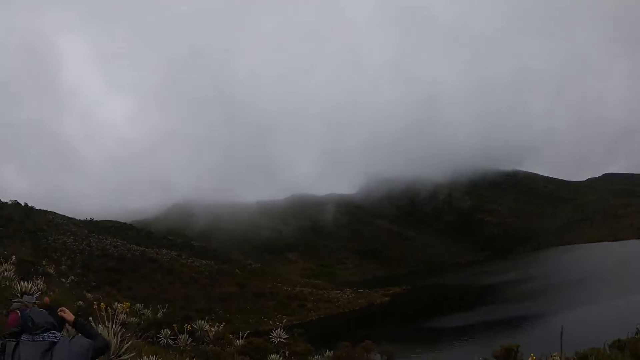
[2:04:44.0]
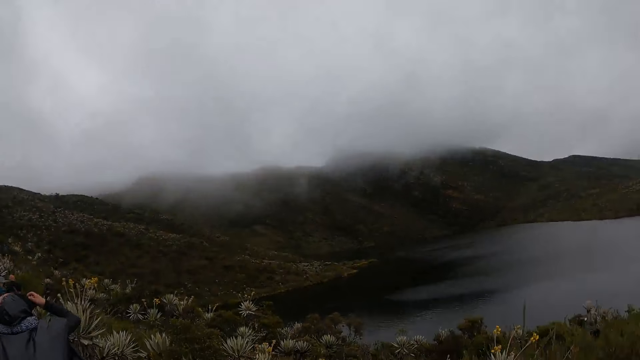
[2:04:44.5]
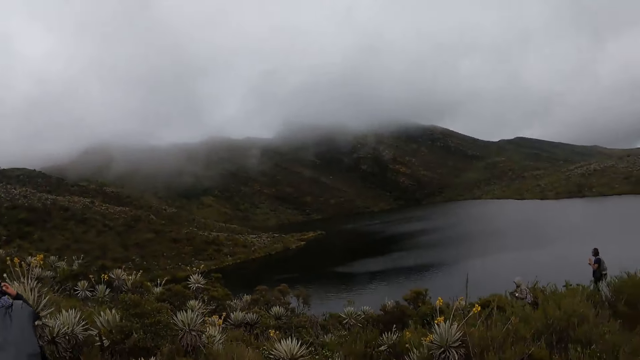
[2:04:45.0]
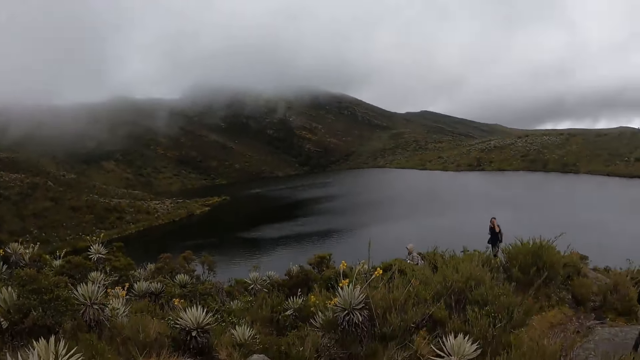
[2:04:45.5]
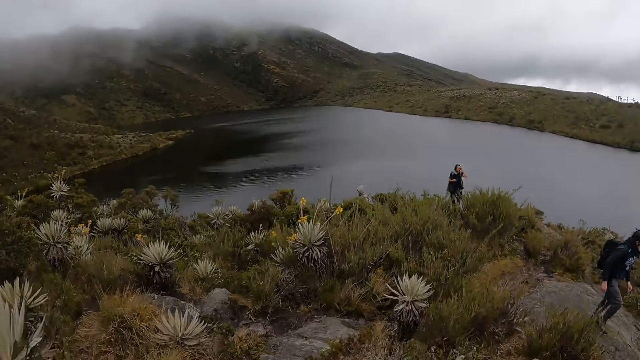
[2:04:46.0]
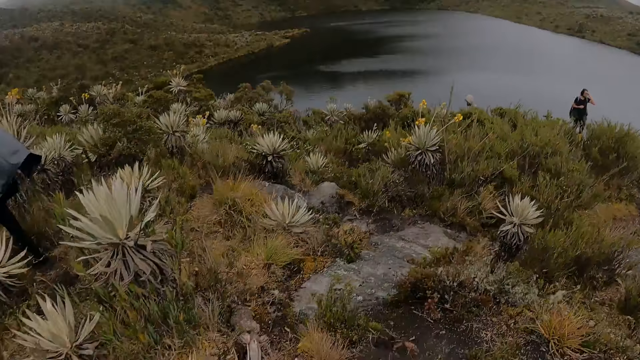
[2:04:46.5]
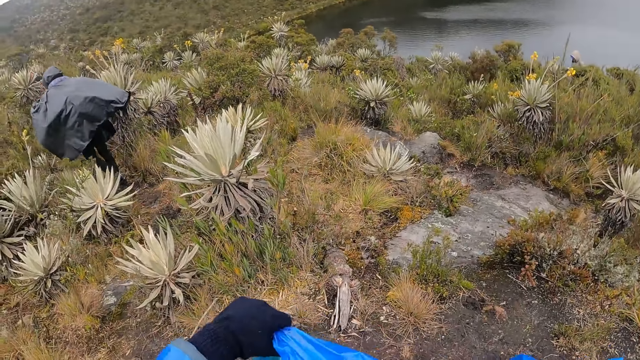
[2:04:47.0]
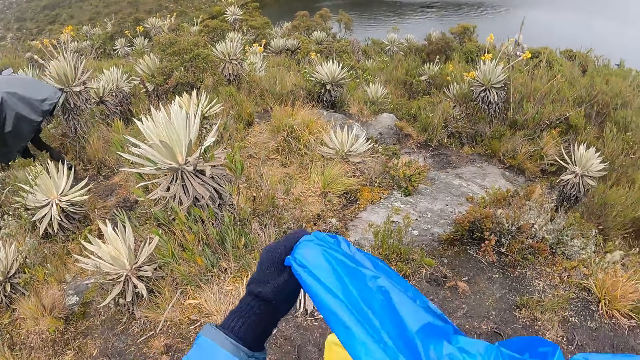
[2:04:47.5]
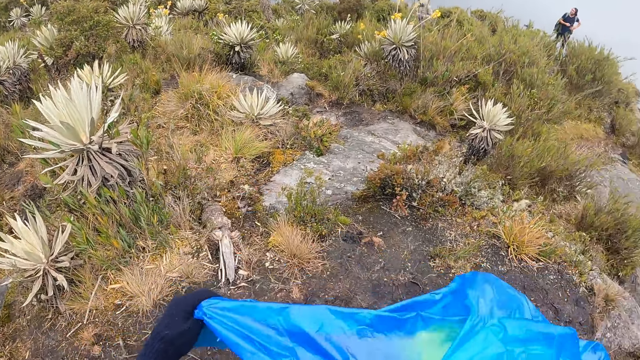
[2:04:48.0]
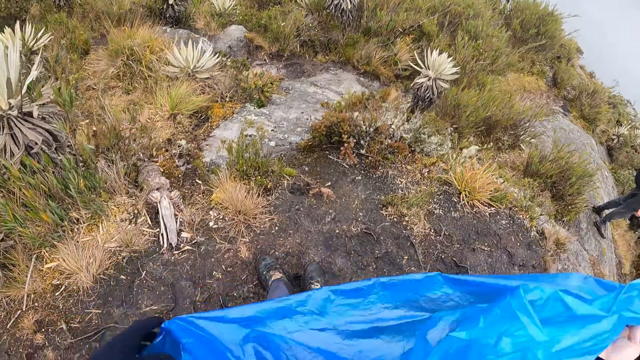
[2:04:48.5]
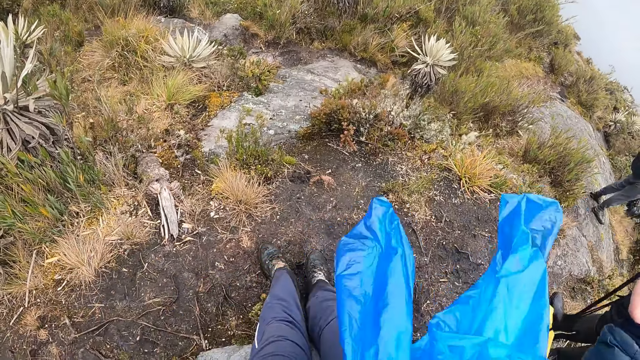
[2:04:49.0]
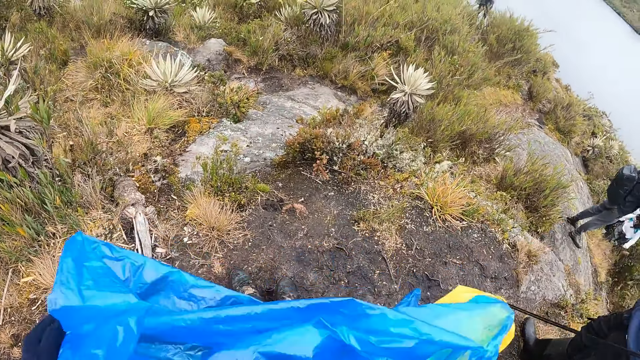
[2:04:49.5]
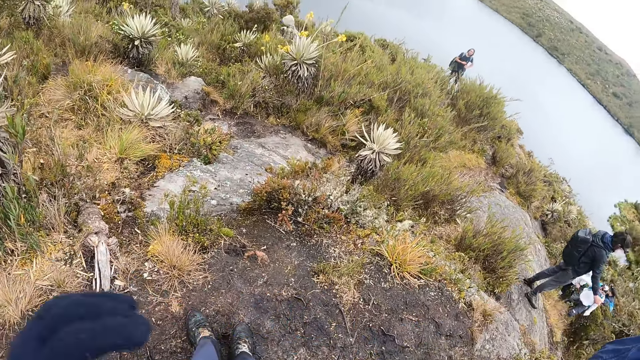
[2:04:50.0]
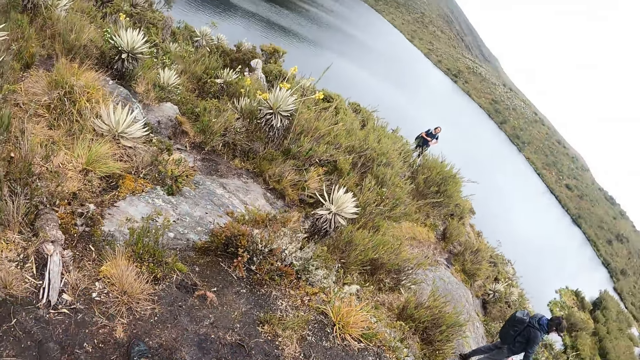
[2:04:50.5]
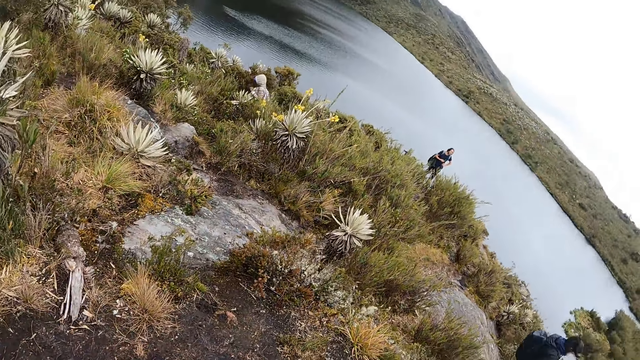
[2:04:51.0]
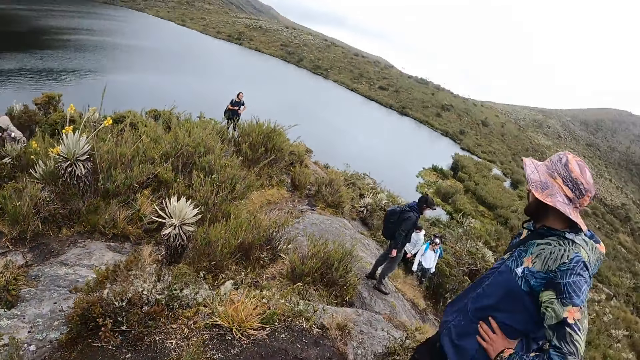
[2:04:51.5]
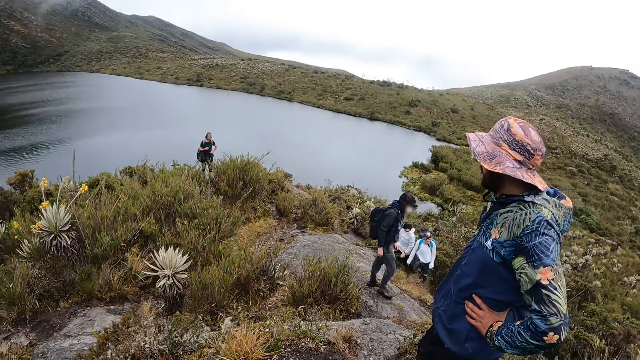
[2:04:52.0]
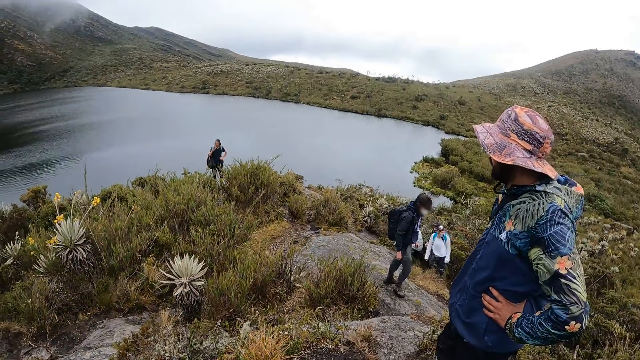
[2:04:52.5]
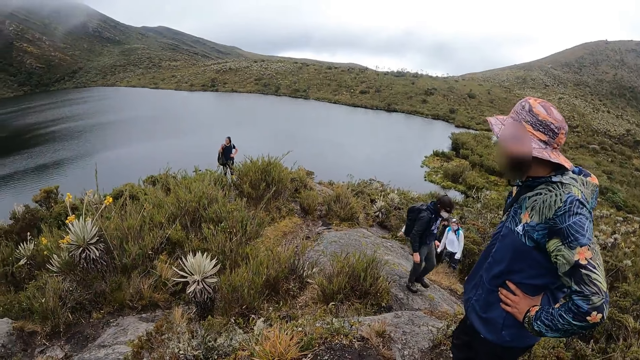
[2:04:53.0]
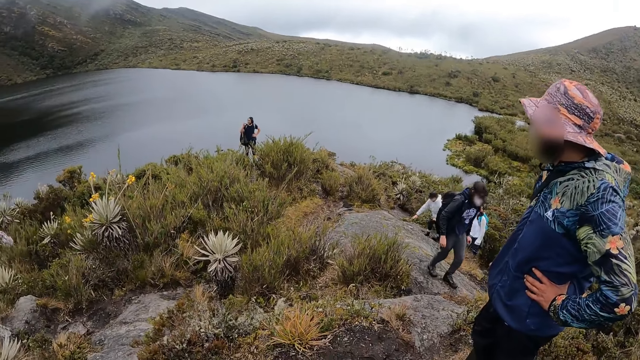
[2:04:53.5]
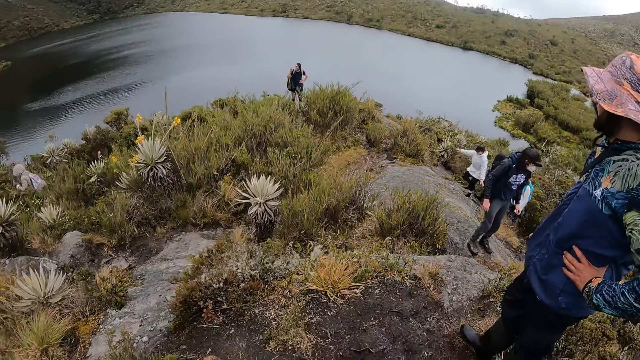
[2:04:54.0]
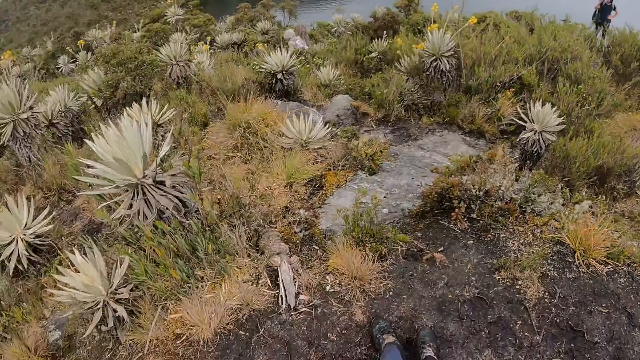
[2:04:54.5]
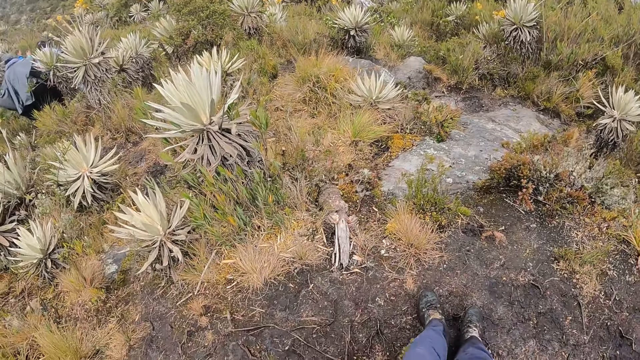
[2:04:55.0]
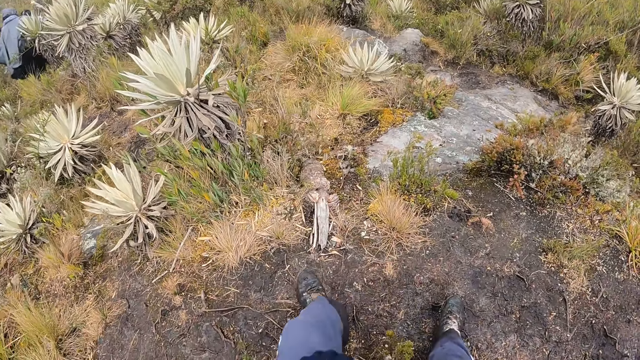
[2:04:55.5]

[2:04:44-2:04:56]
The camera wearer stretches his coat with his left hand.

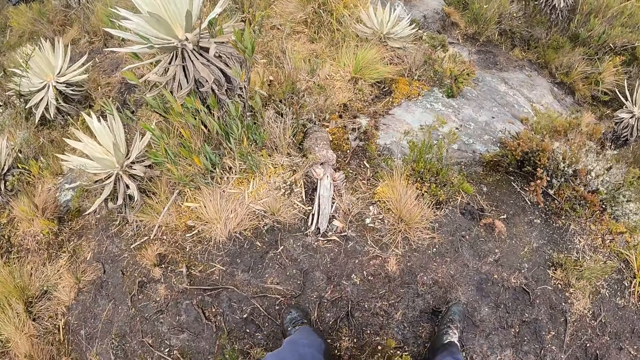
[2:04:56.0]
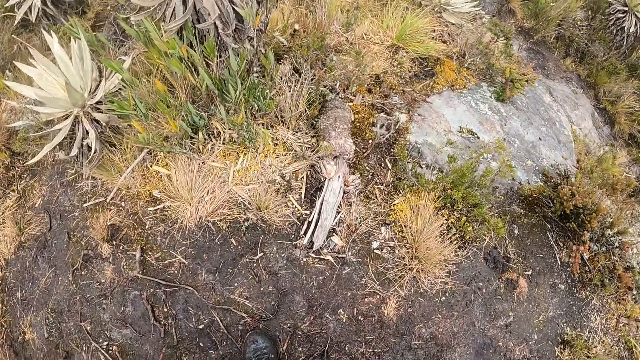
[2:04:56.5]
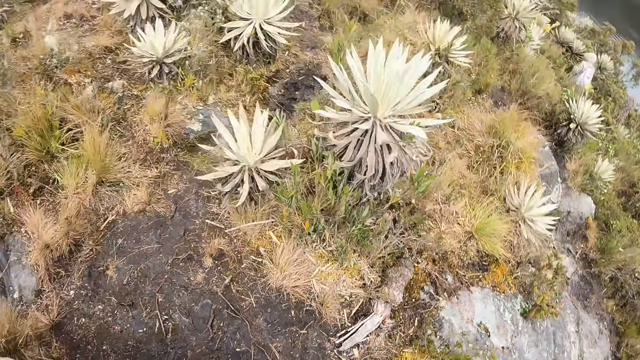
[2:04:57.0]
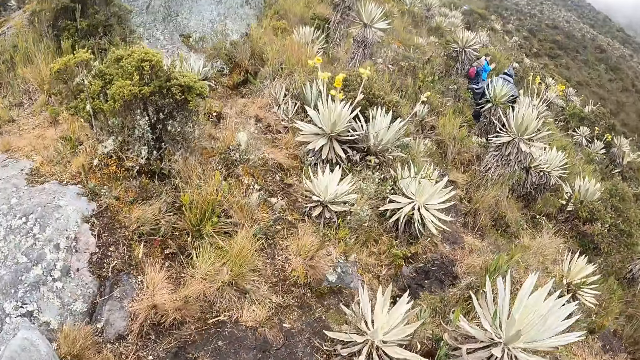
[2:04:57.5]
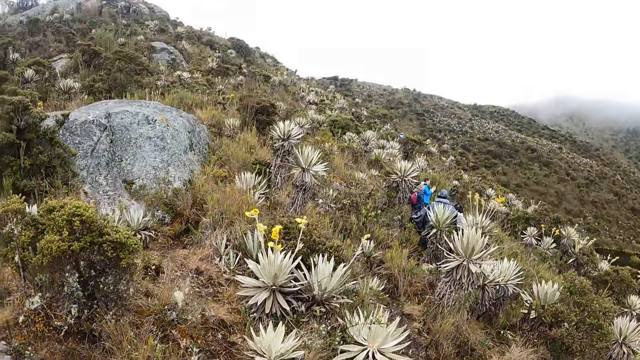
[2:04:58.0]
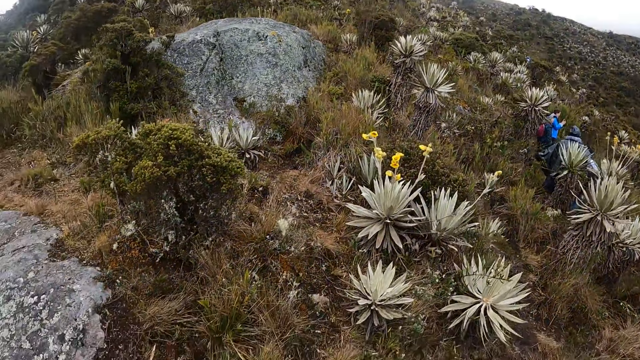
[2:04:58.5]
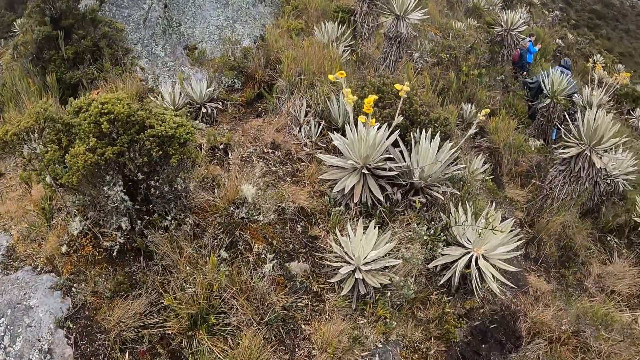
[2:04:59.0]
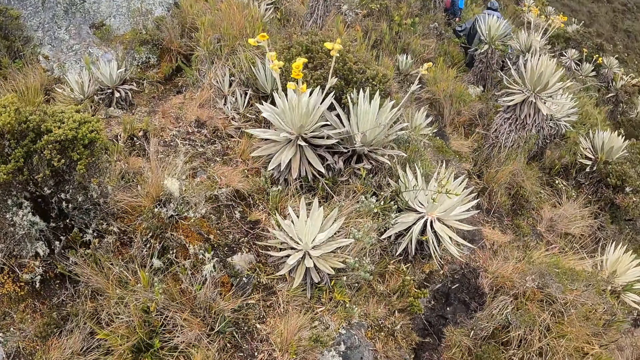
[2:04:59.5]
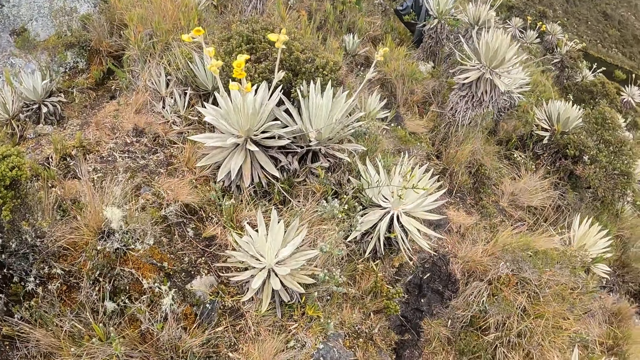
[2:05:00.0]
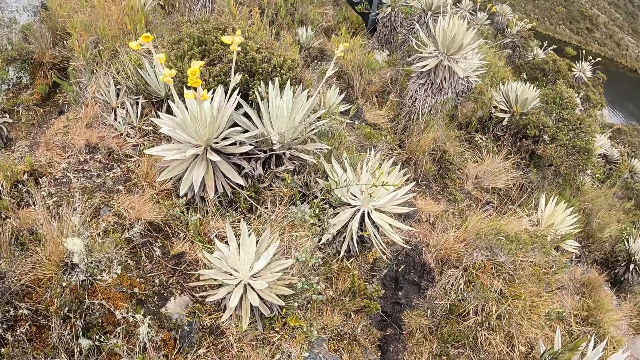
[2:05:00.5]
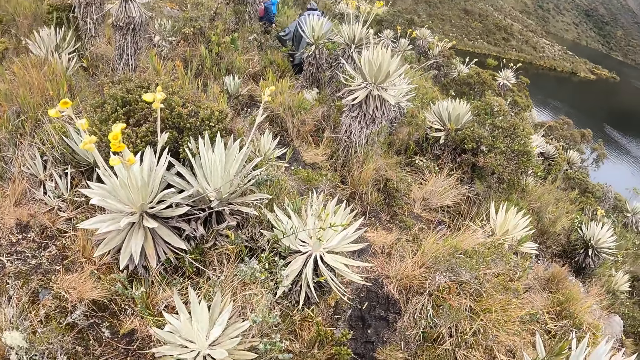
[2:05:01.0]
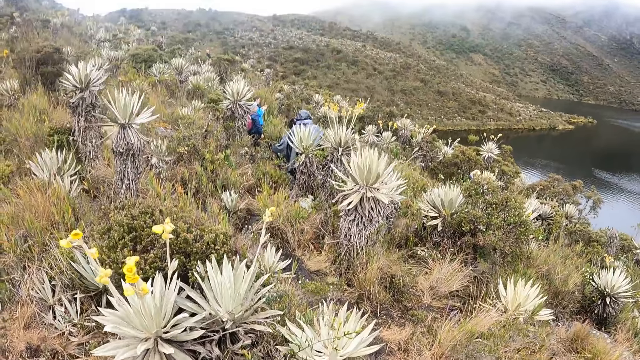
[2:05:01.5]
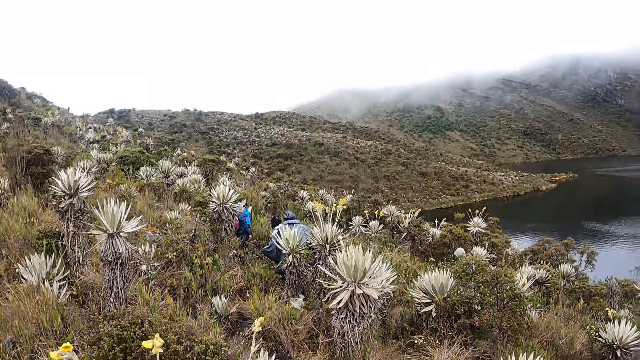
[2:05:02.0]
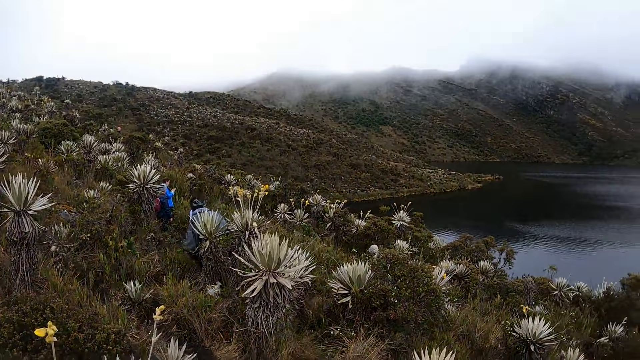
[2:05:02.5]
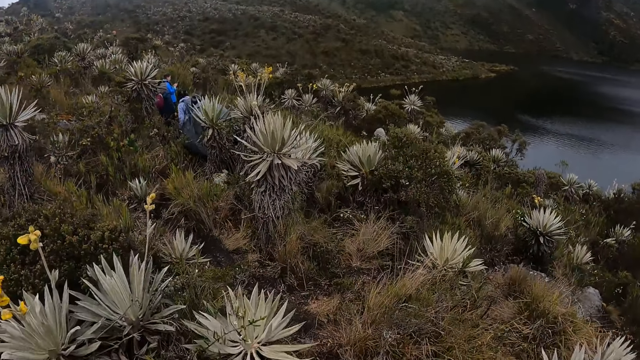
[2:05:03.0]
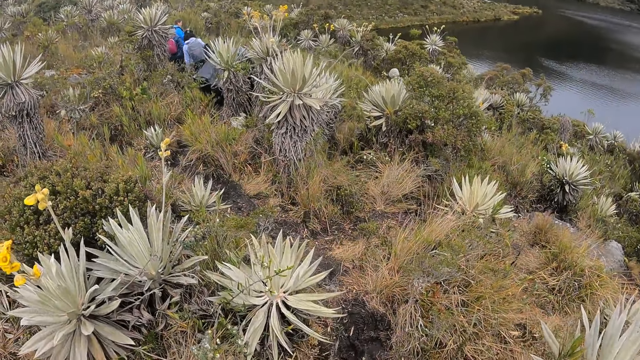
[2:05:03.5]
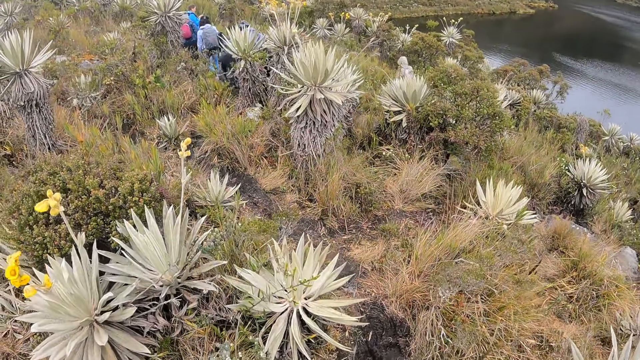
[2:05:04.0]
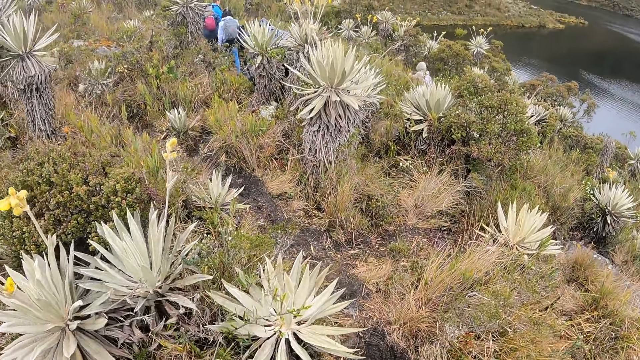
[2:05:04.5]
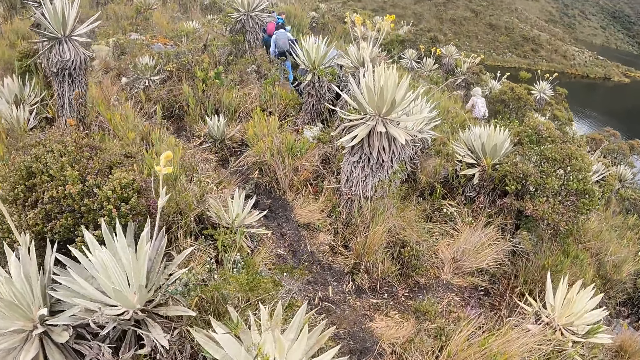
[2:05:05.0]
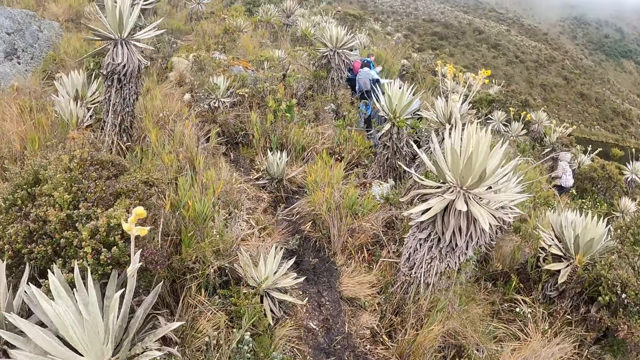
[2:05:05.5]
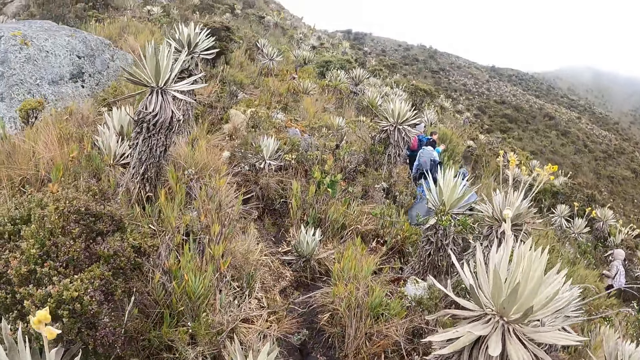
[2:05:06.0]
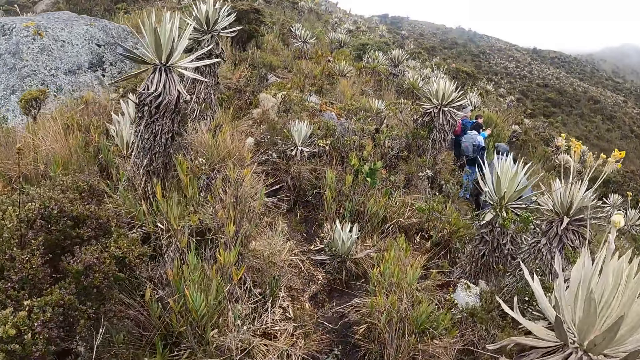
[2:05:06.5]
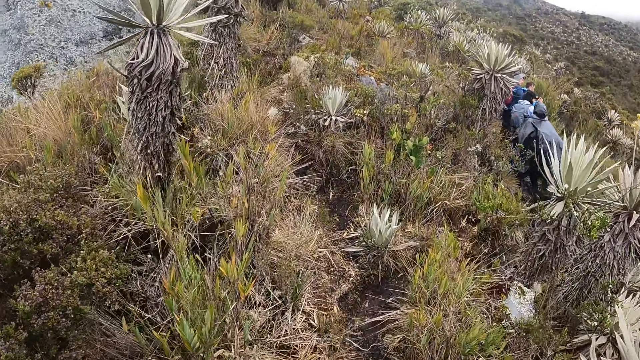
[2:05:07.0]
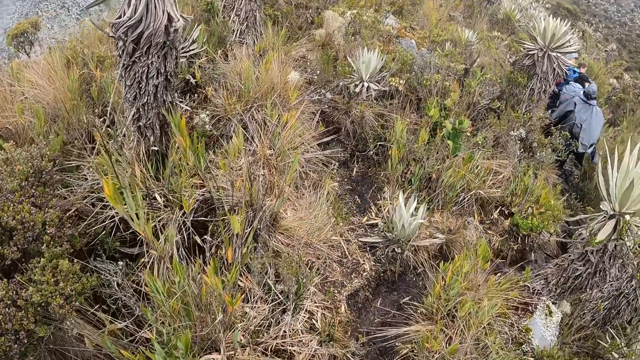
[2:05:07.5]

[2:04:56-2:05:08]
The camera wearer looks around. The group of people walked down a pathway on the rock. The camera wearer walked down the pathway on the rock.
